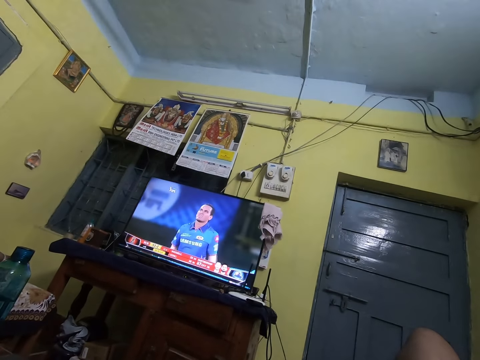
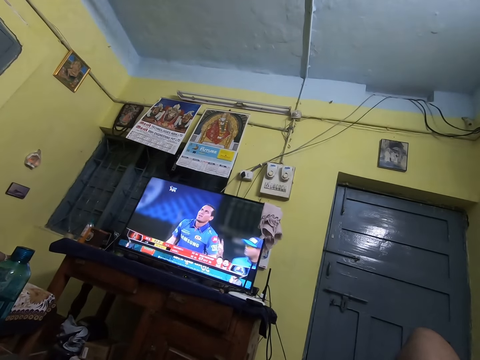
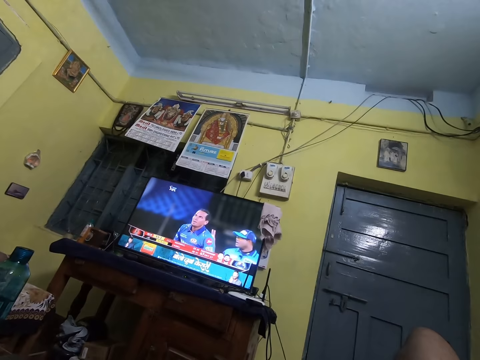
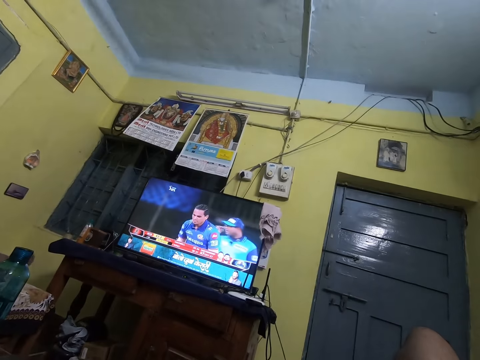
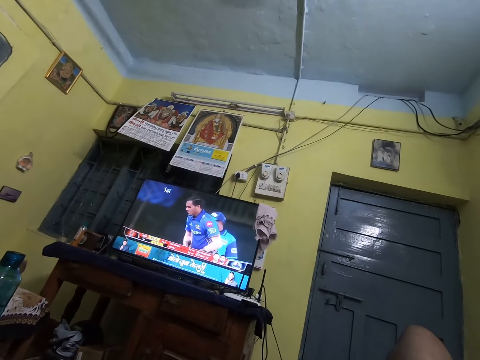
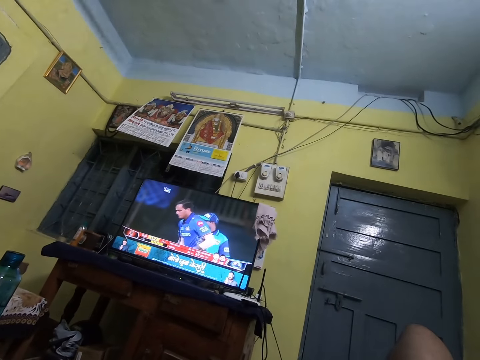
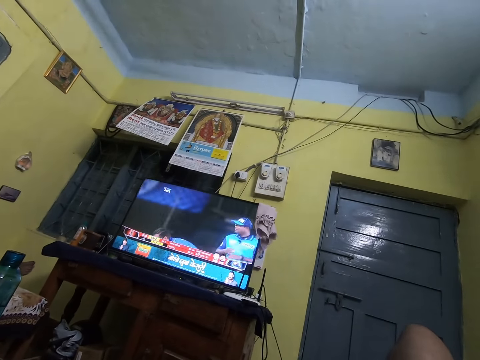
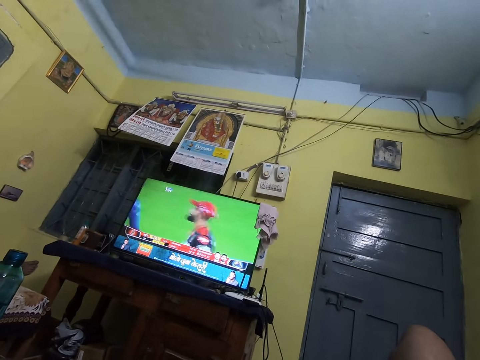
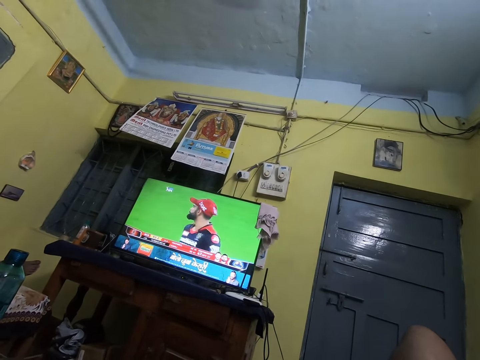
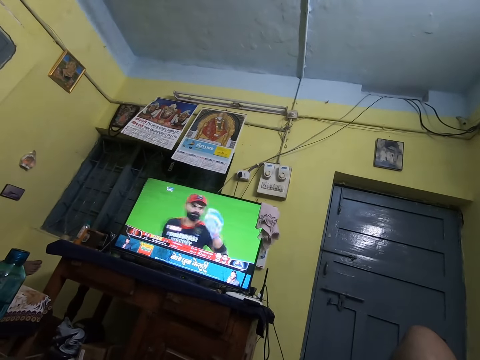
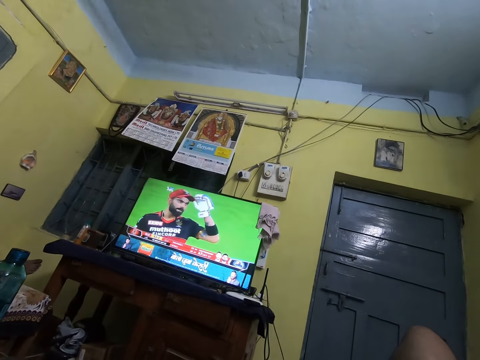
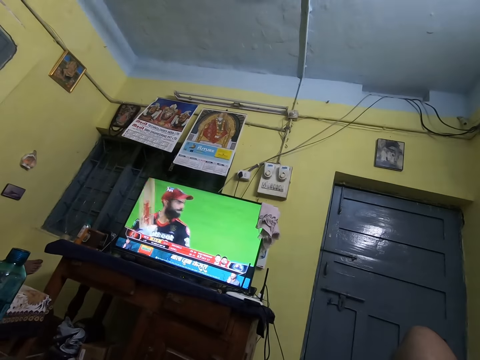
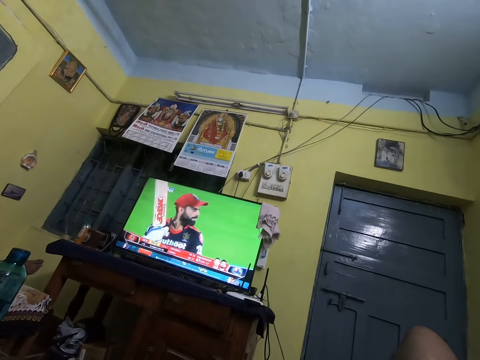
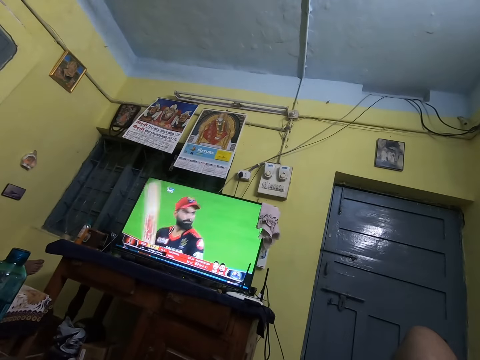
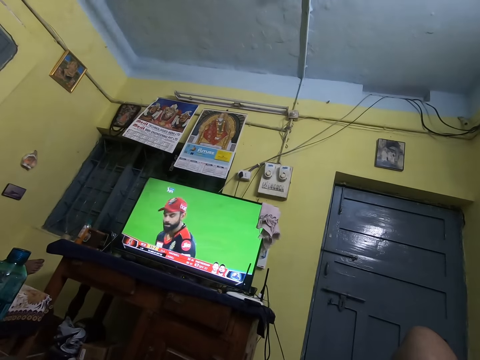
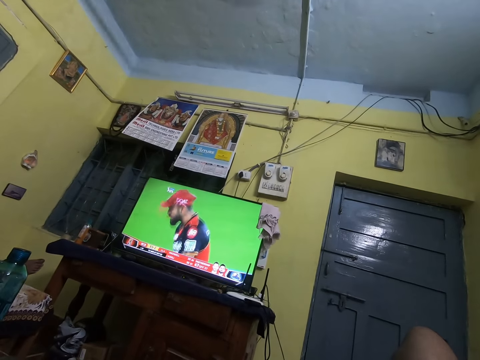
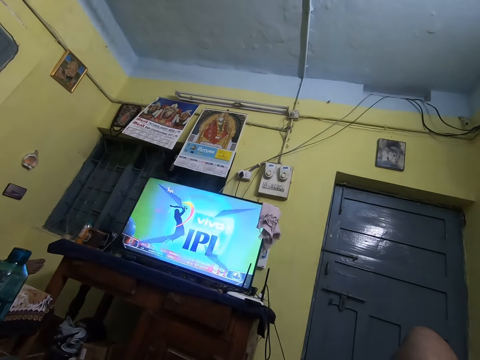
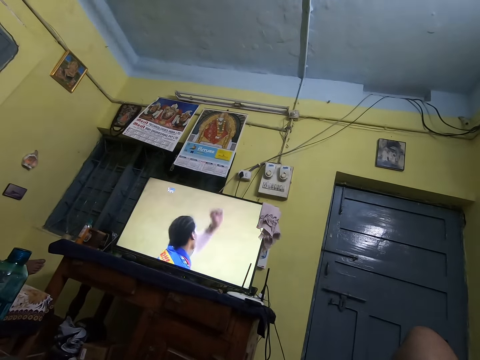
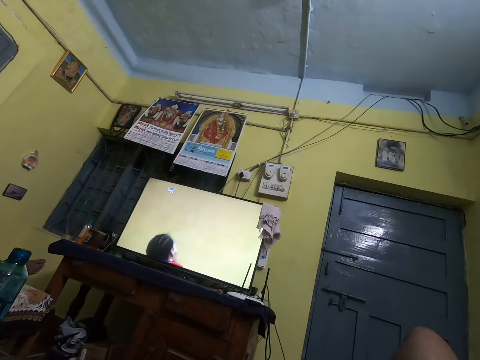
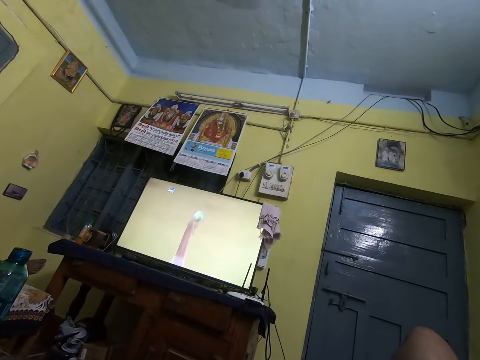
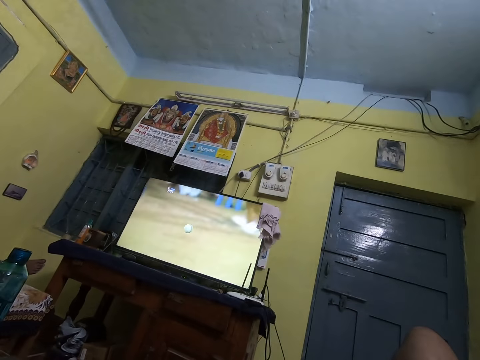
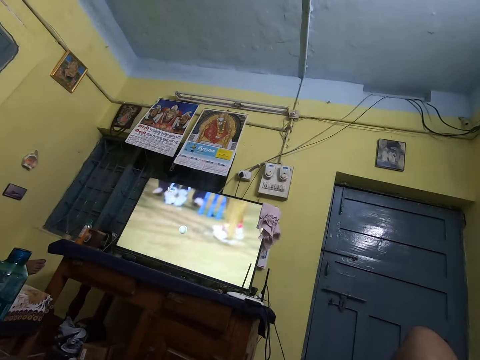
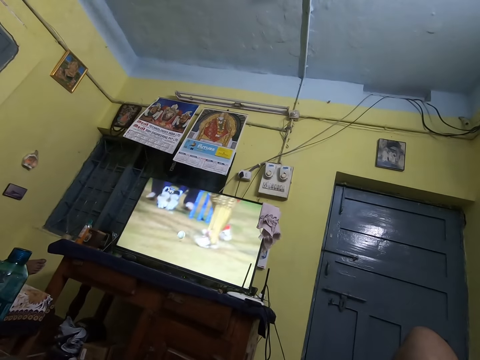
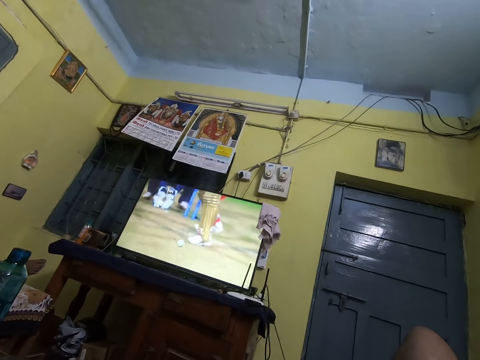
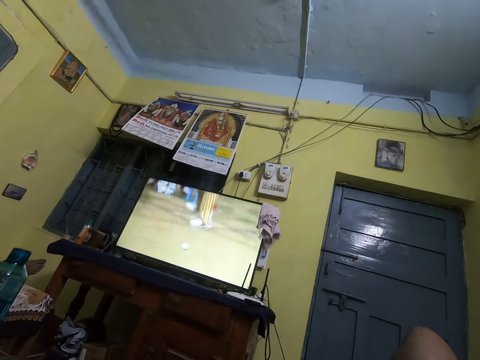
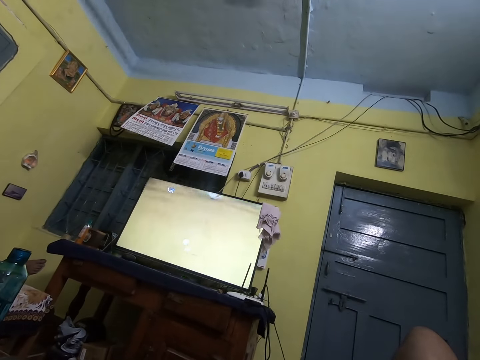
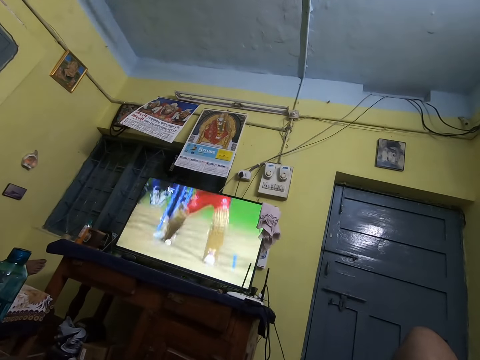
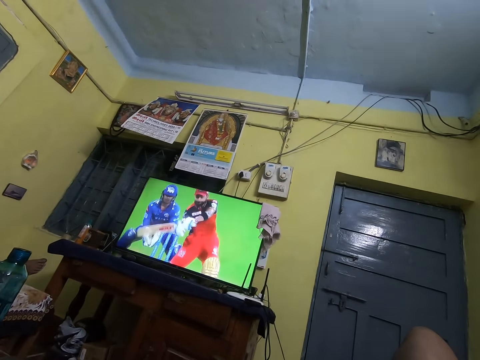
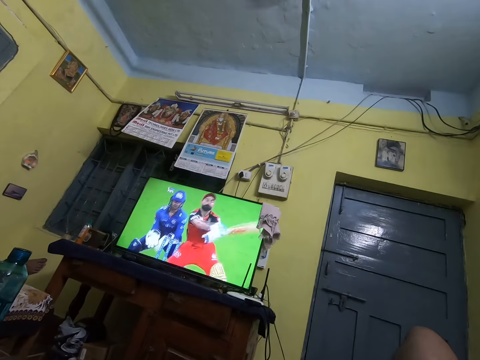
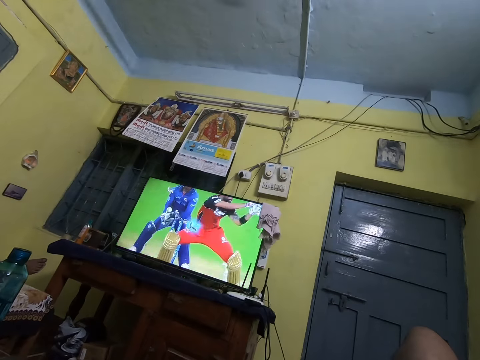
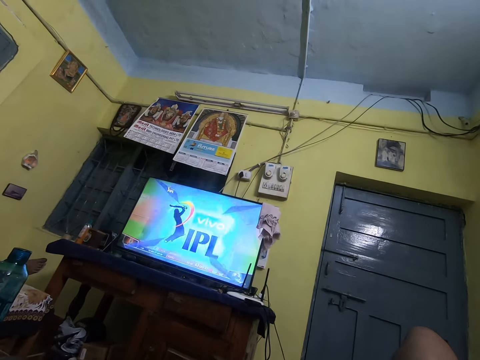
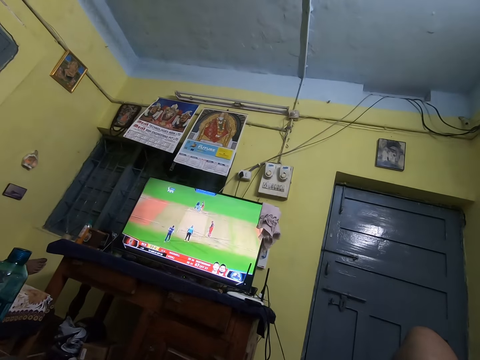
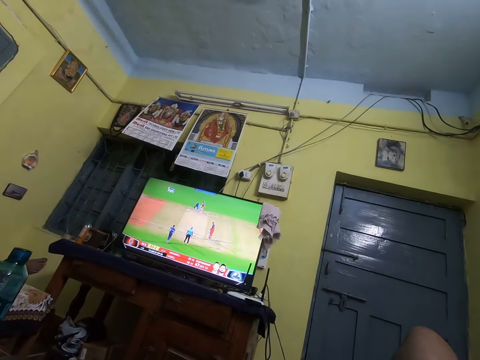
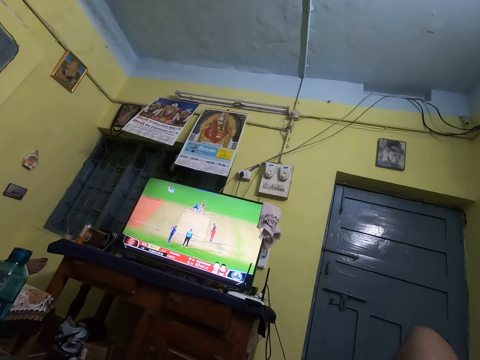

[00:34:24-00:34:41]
The camera wearer watches television. They watch television again.

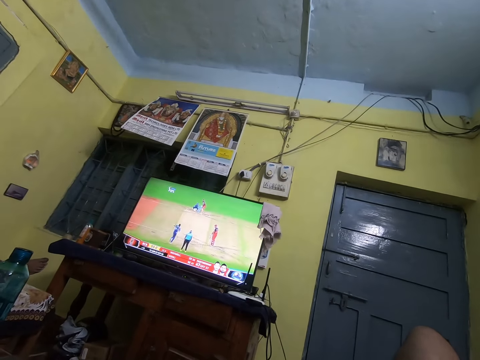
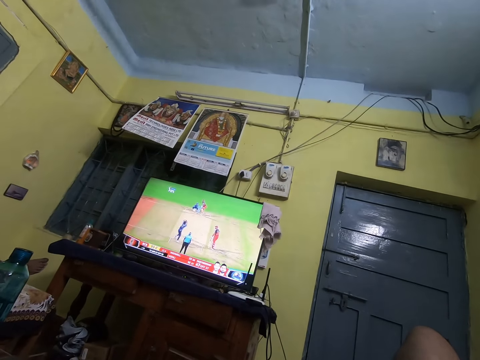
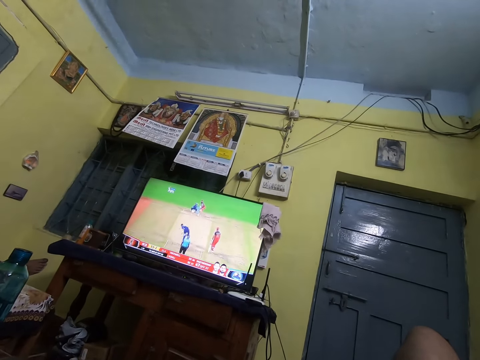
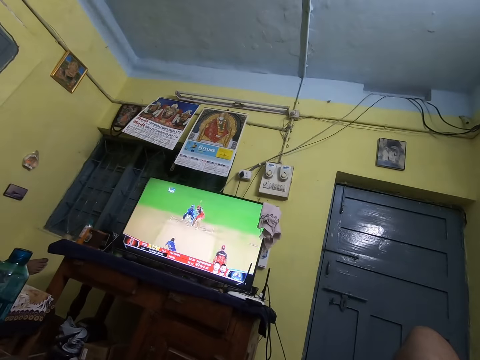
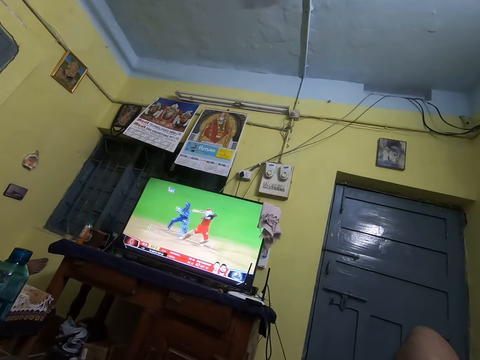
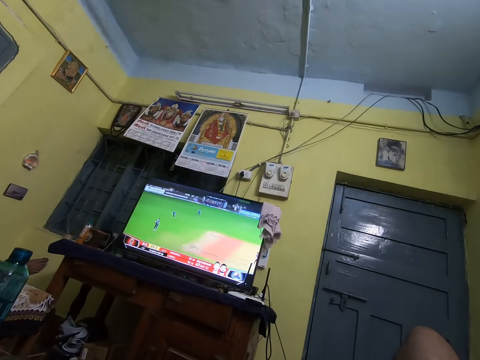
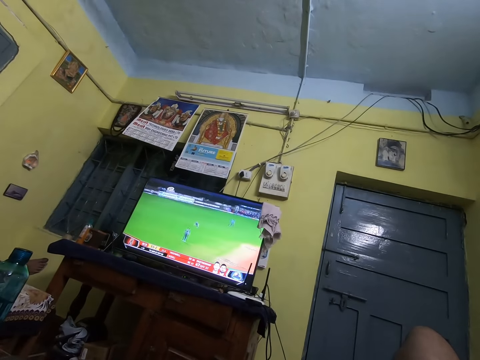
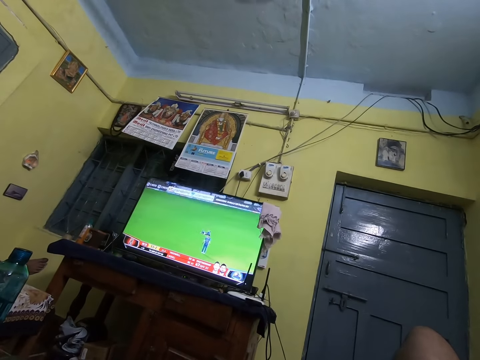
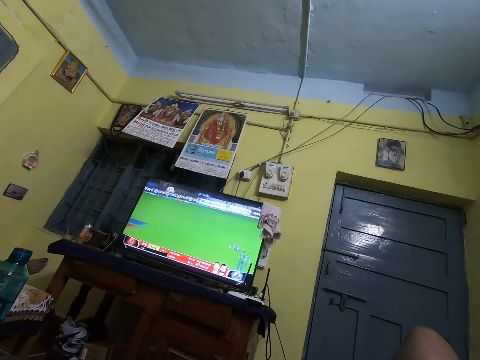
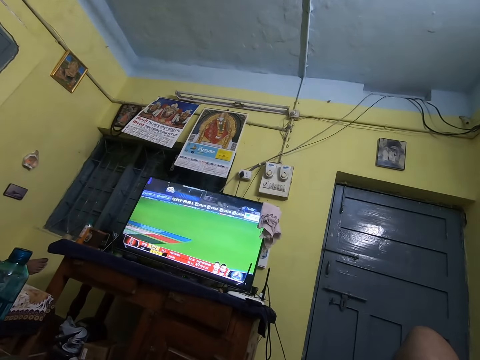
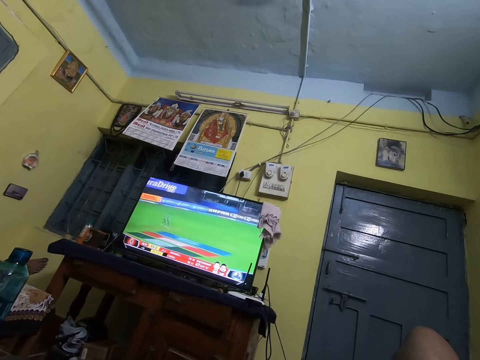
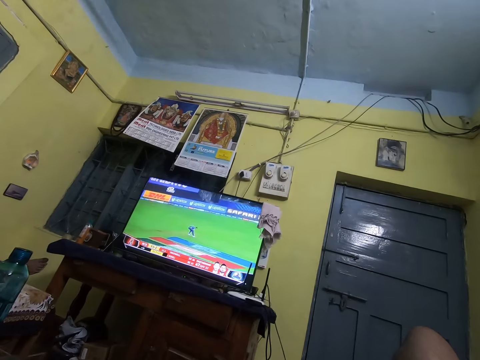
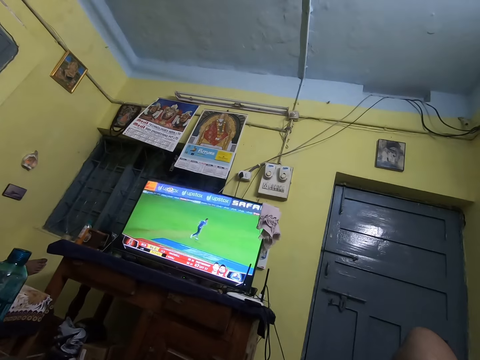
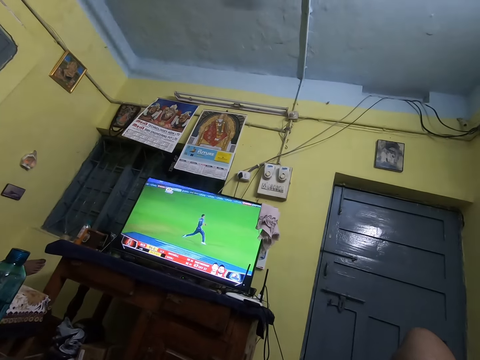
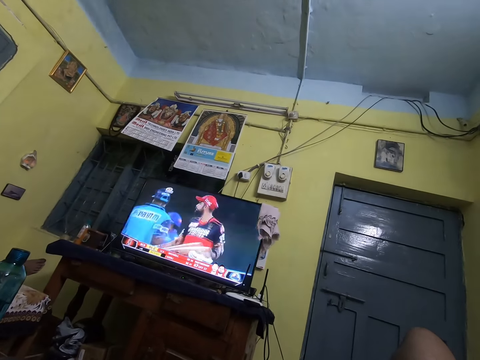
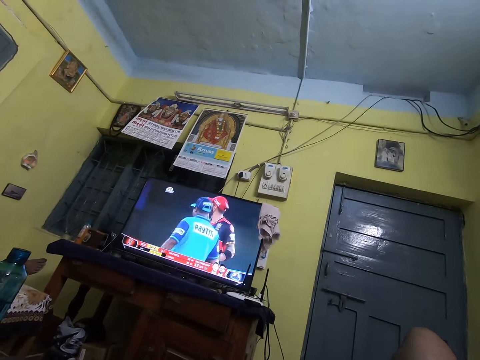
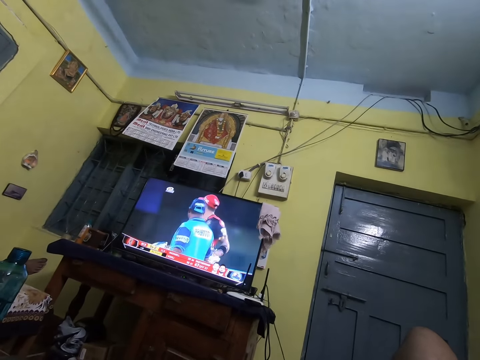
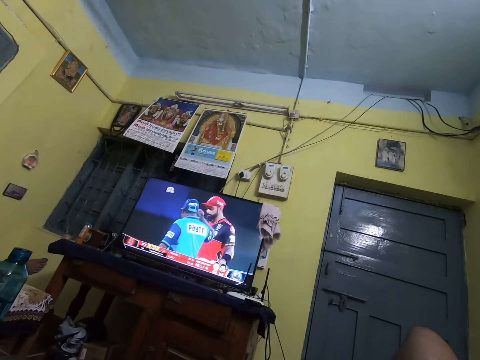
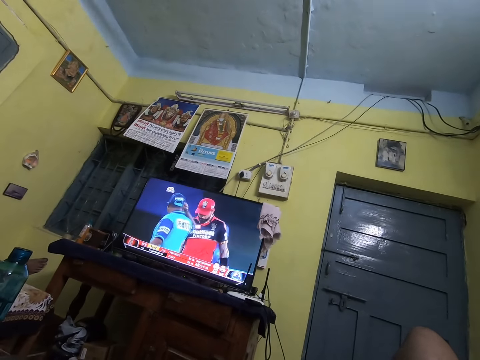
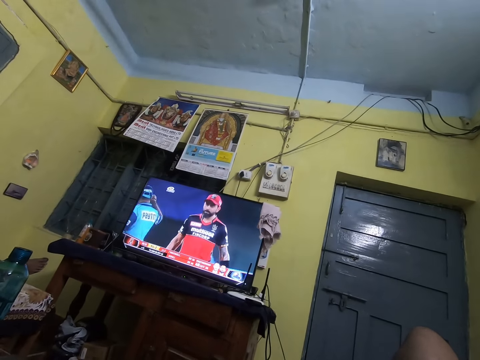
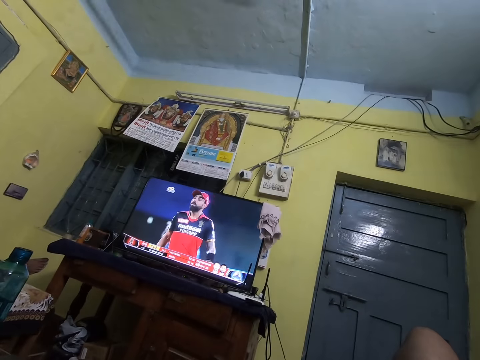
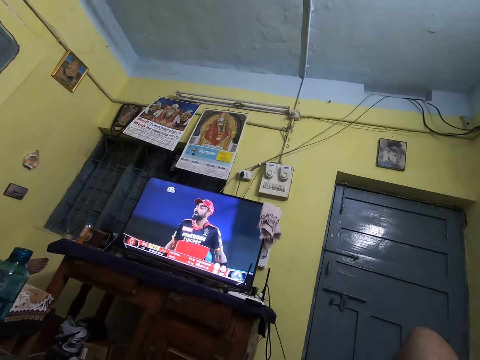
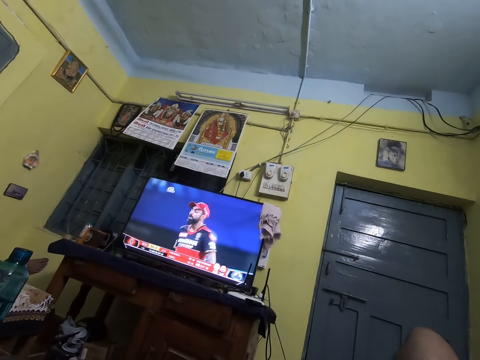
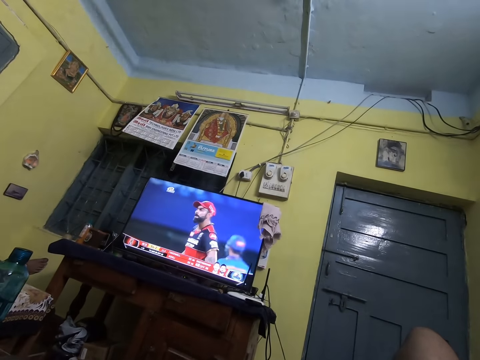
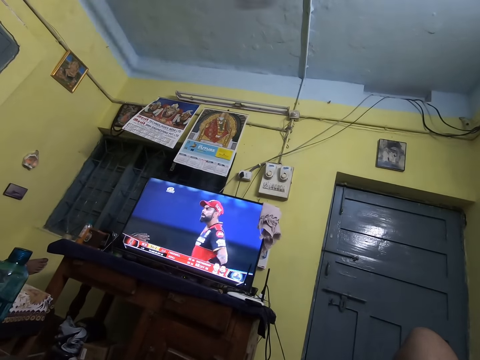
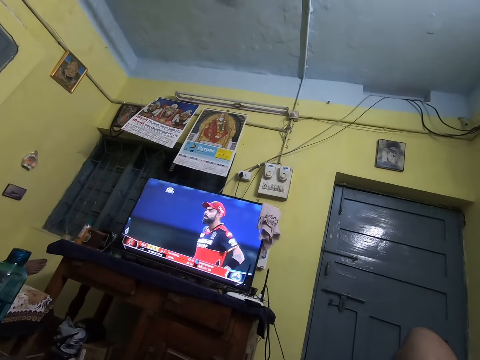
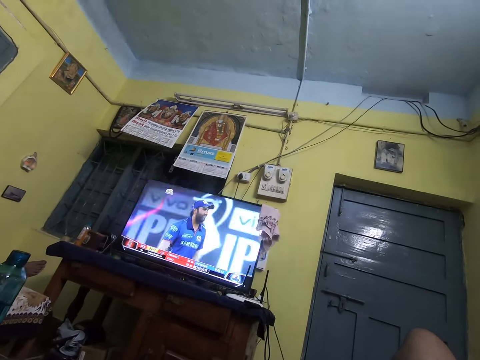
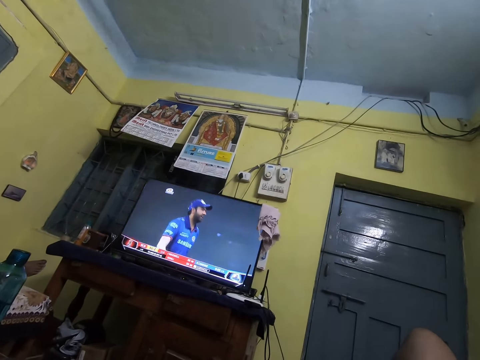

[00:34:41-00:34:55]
The camera wearer watches television repeatedly.
